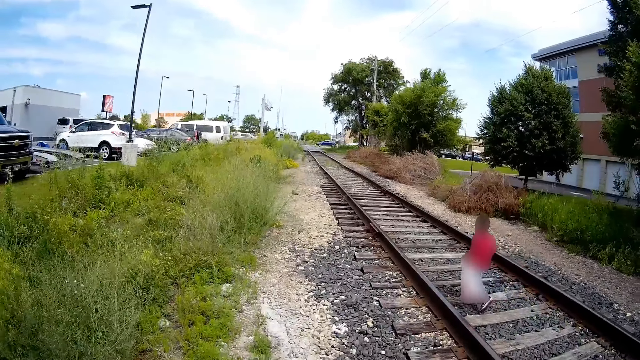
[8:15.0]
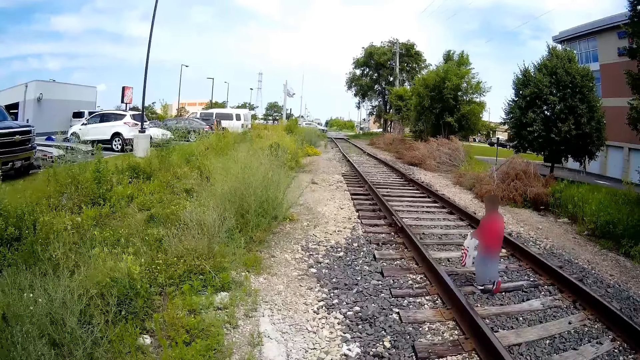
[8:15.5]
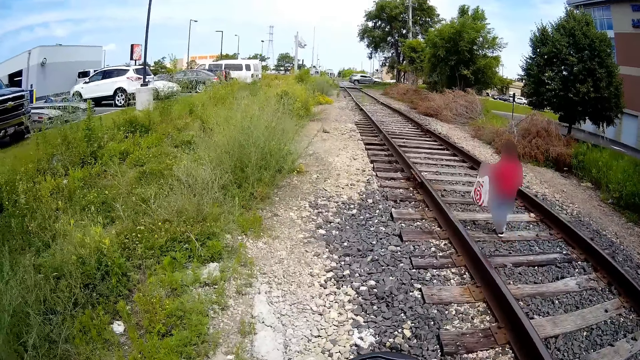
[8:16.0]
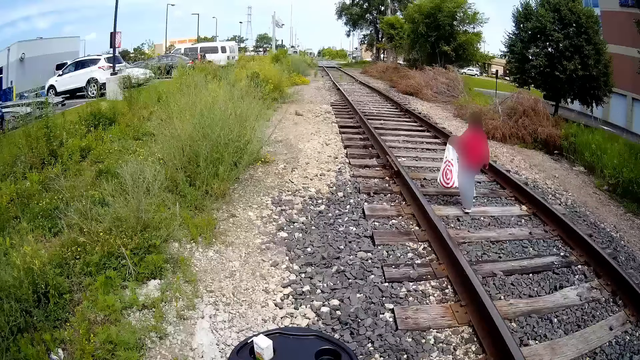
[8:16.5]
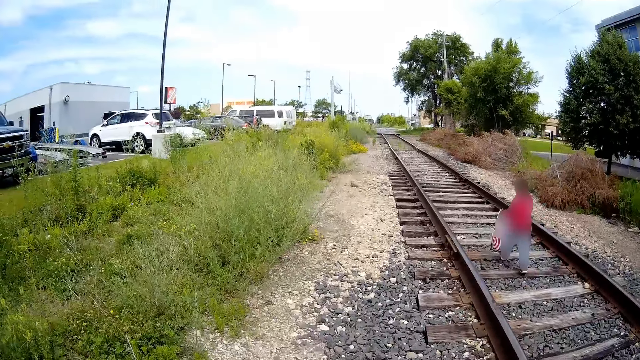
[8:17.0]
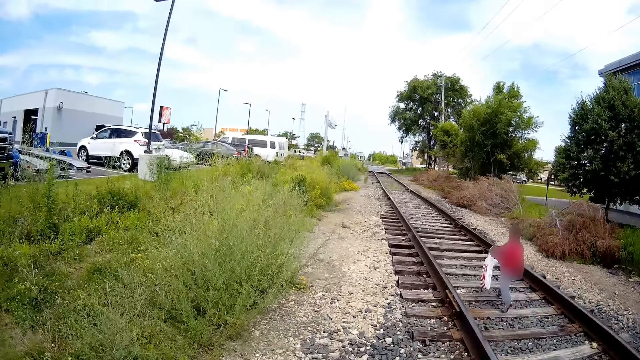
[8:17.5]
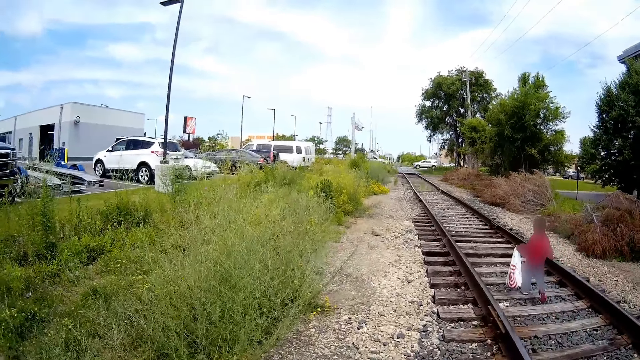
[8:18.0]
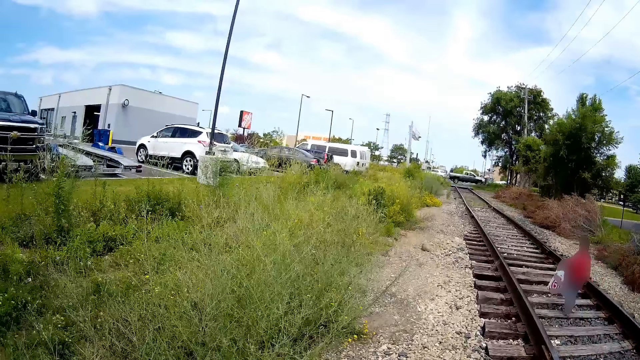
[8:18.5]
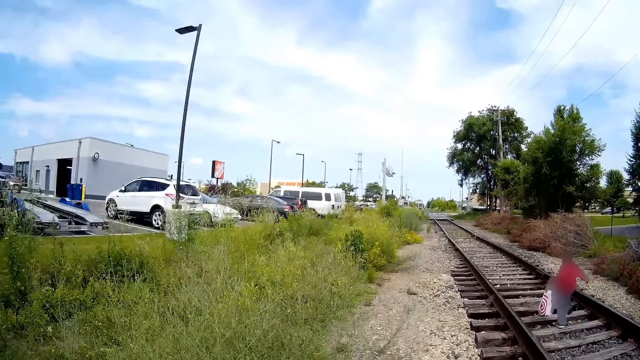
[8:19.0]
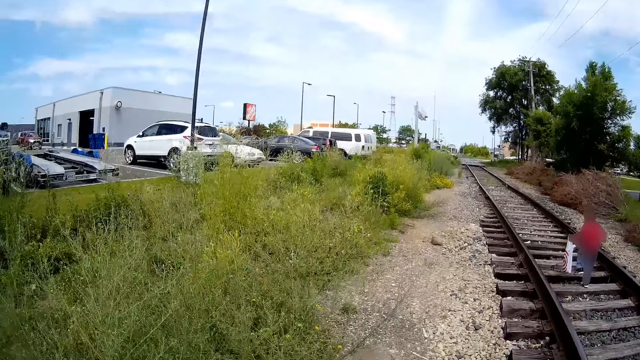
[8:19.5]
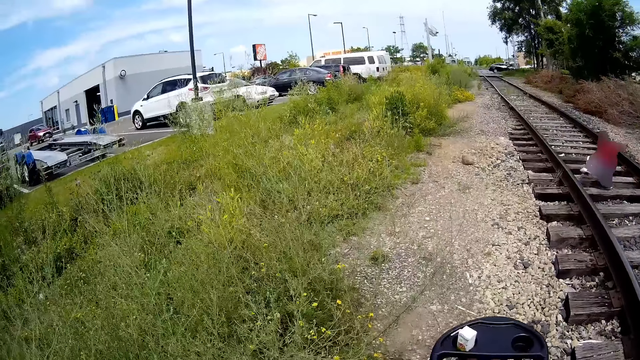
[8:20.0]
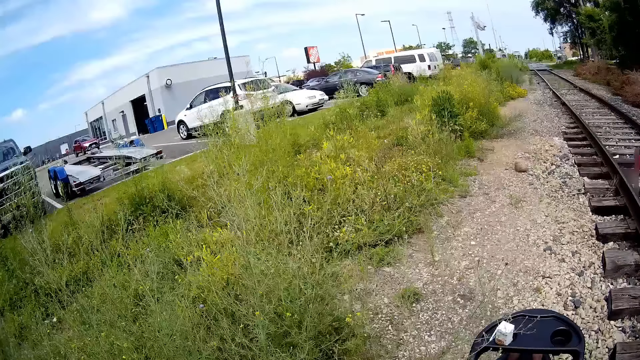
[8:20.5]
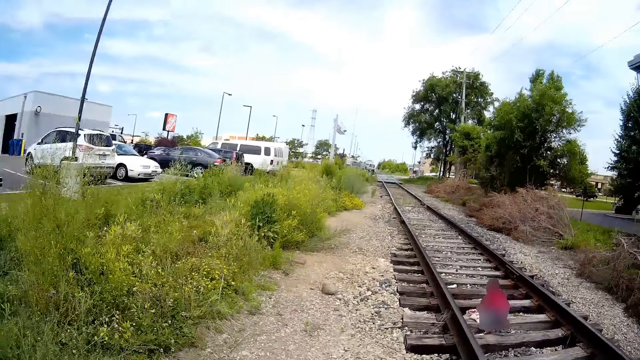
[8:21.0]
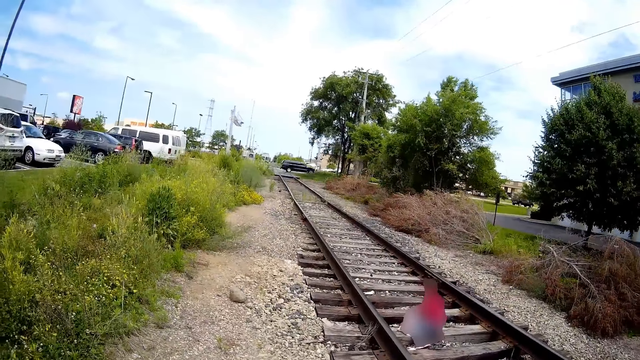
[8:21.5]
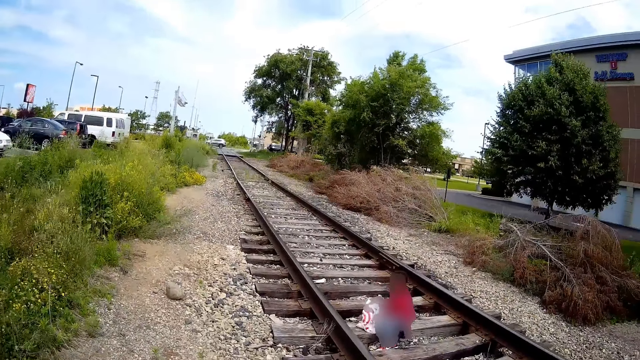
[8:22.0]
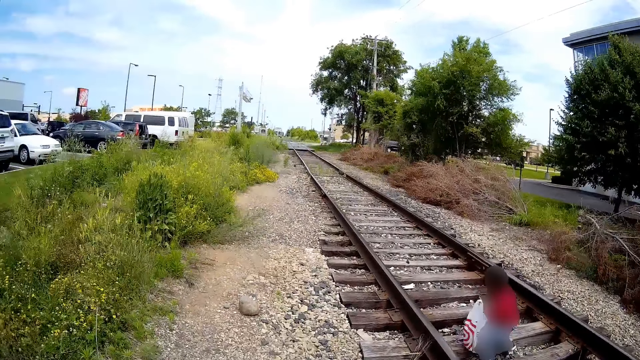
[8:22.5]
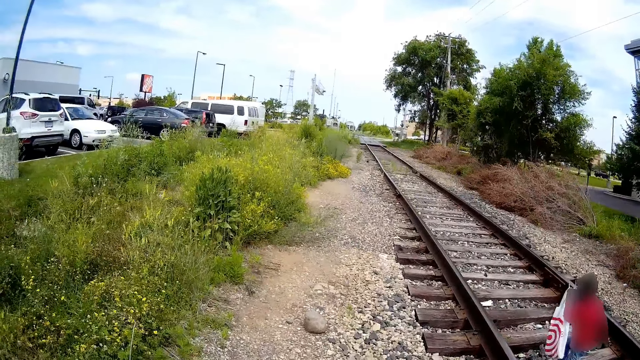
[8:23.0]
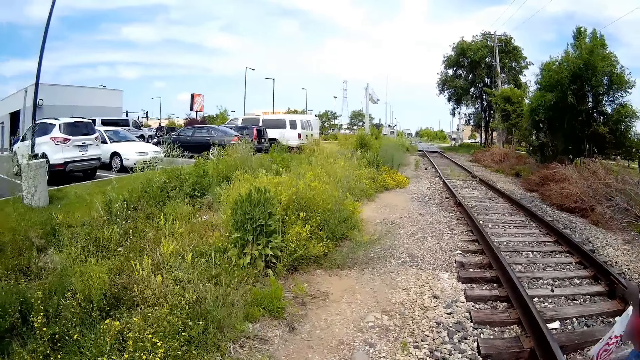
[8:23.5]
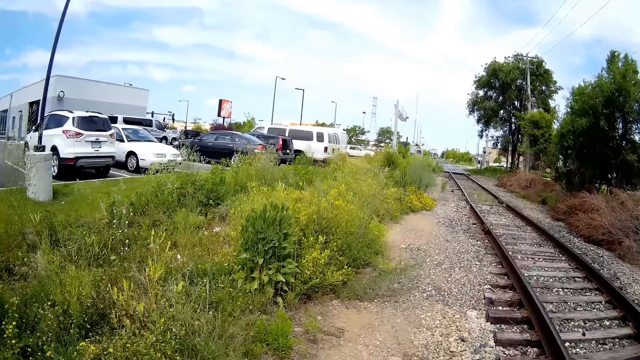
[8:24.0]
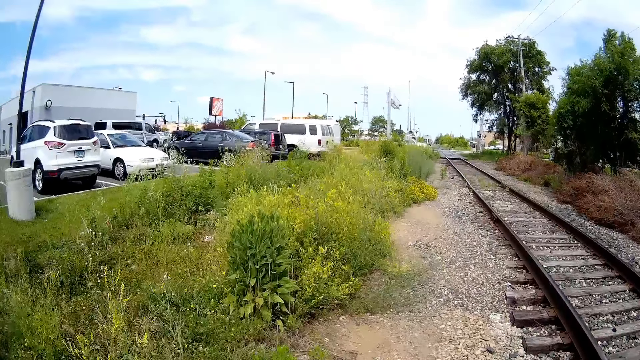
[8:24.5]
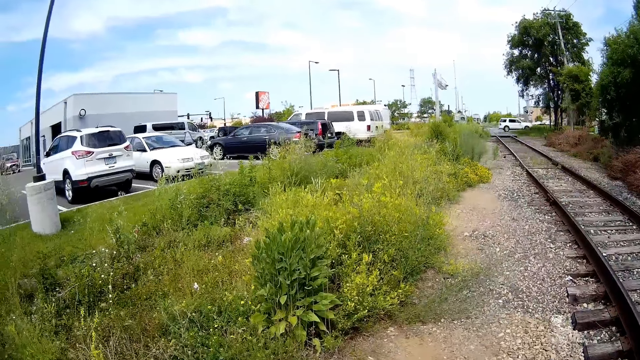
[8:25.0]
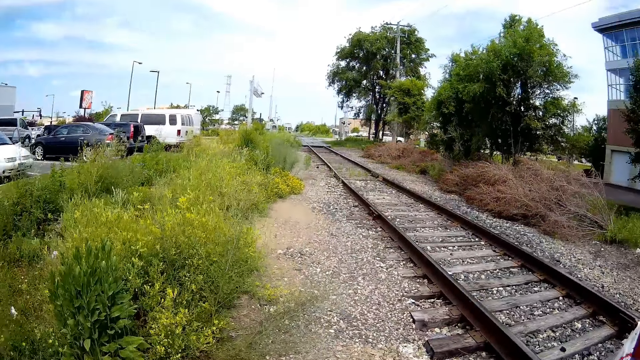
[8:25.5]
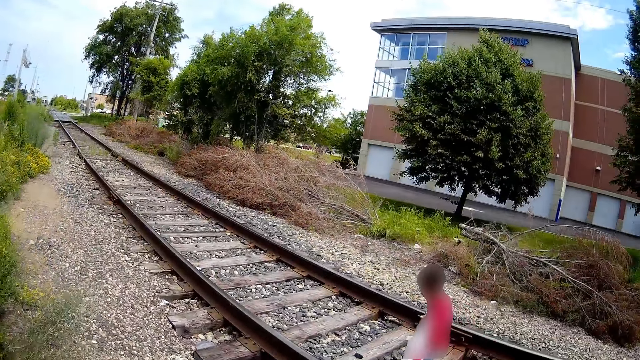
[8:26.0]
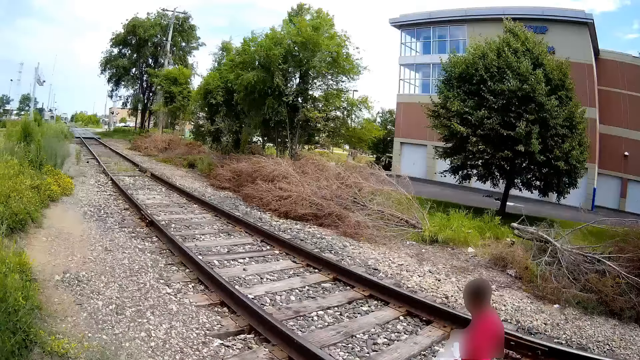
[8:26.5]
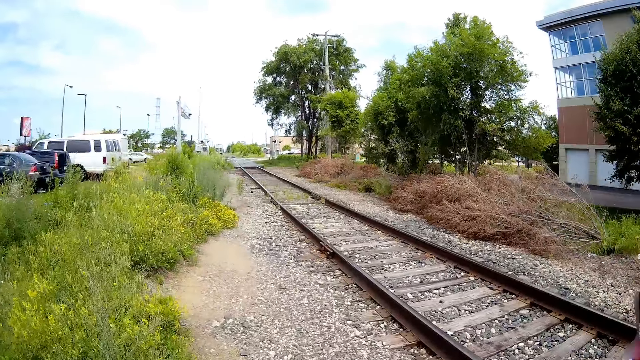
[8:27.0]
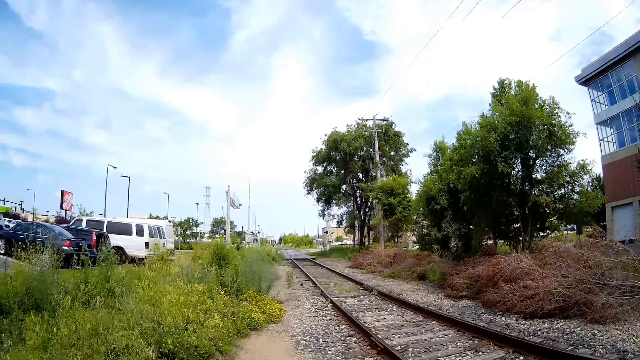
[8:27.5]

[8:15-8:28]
The boy picks up a stone from the ground with his right hand.

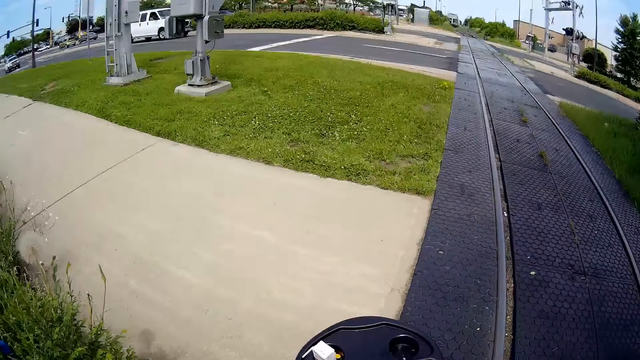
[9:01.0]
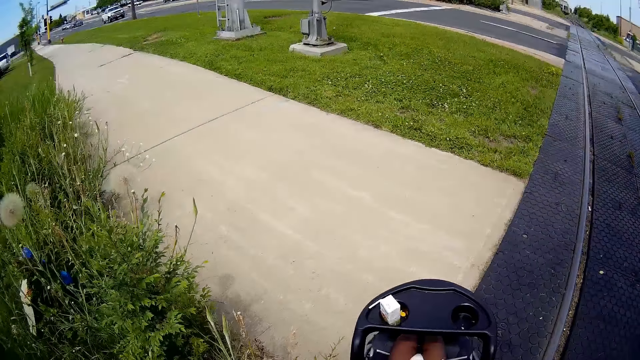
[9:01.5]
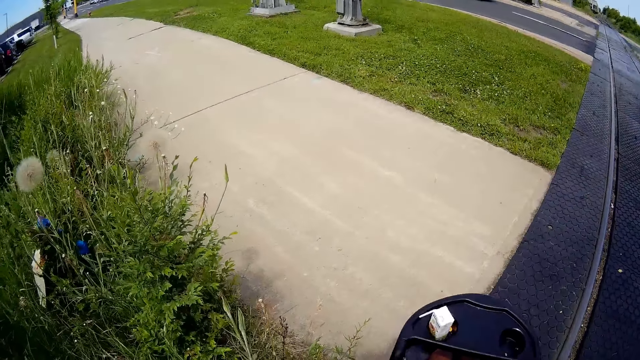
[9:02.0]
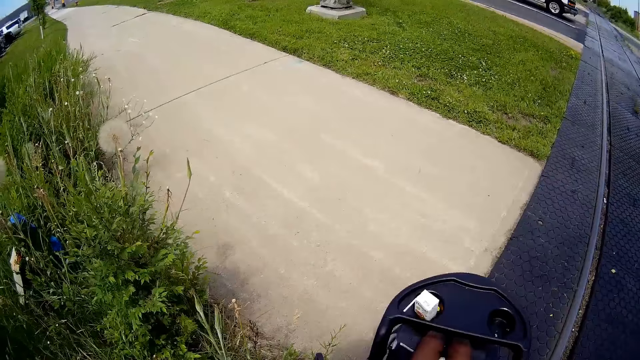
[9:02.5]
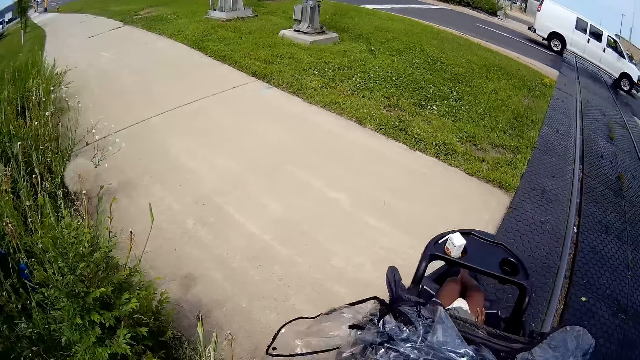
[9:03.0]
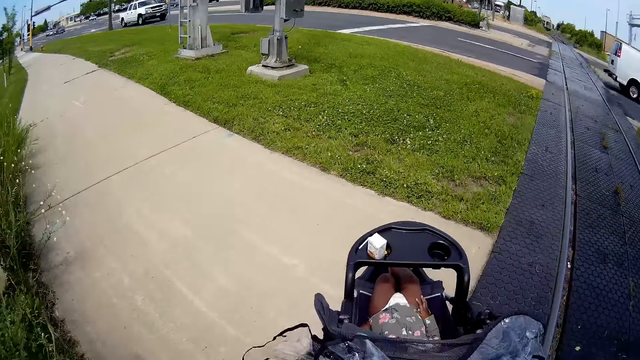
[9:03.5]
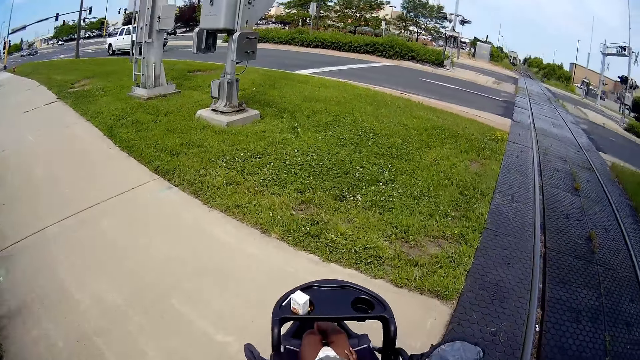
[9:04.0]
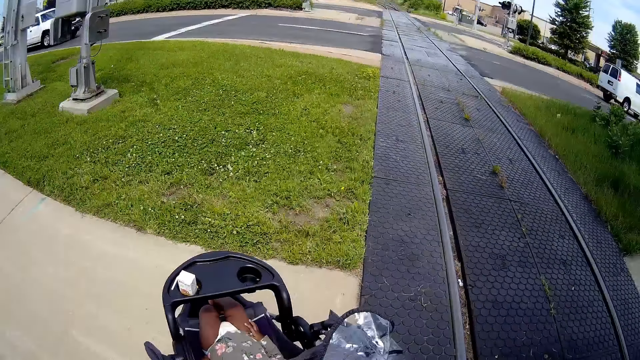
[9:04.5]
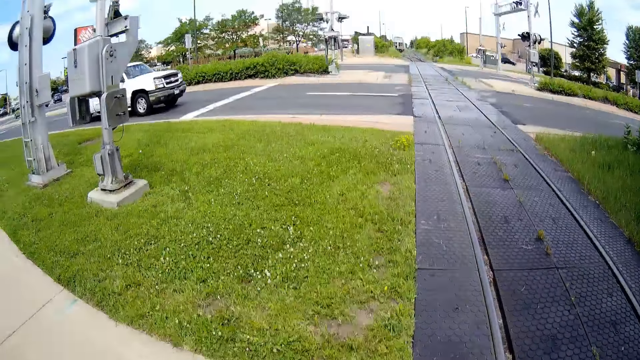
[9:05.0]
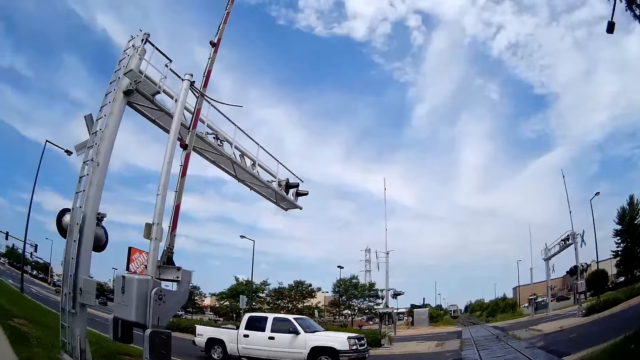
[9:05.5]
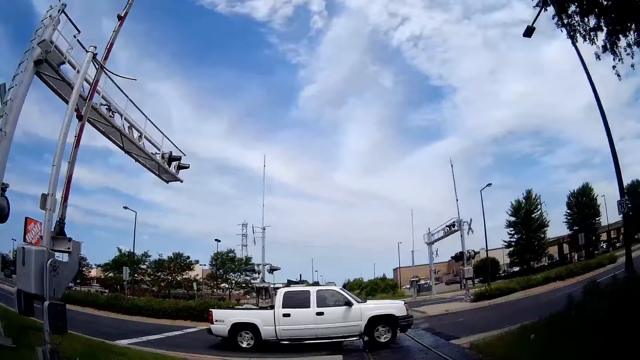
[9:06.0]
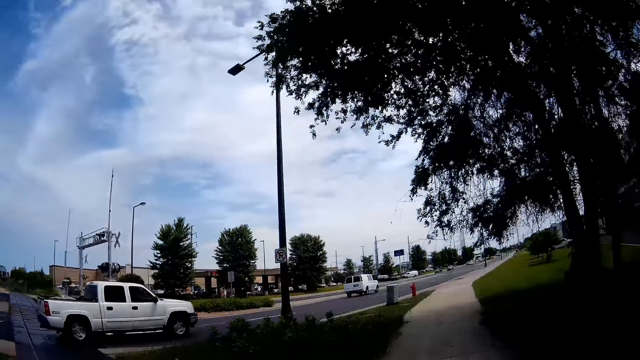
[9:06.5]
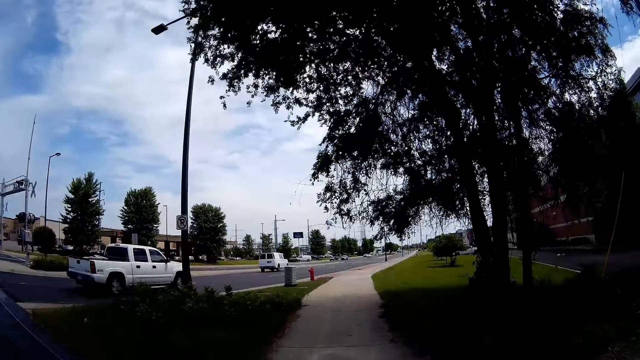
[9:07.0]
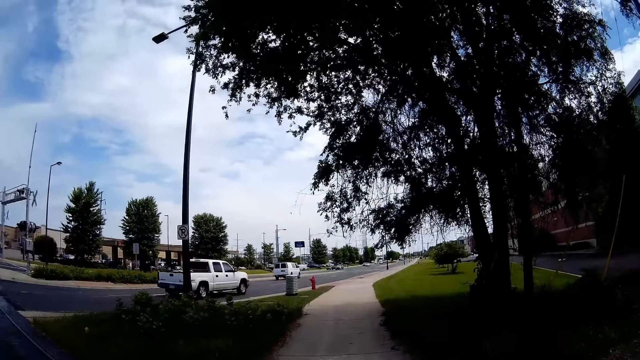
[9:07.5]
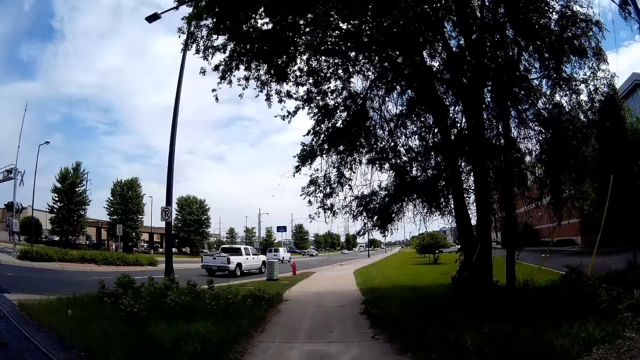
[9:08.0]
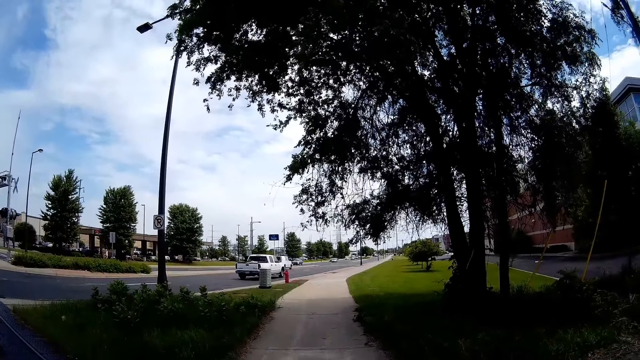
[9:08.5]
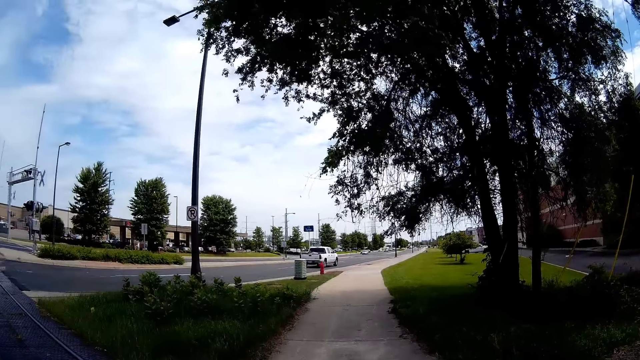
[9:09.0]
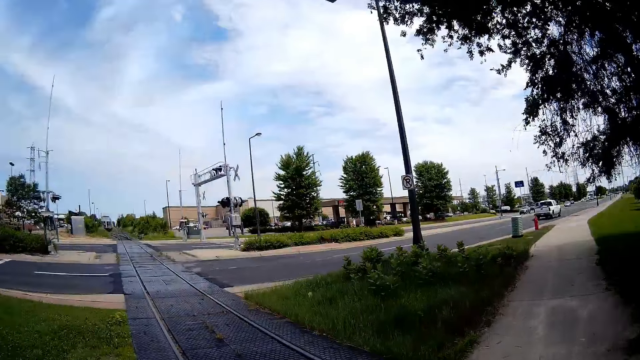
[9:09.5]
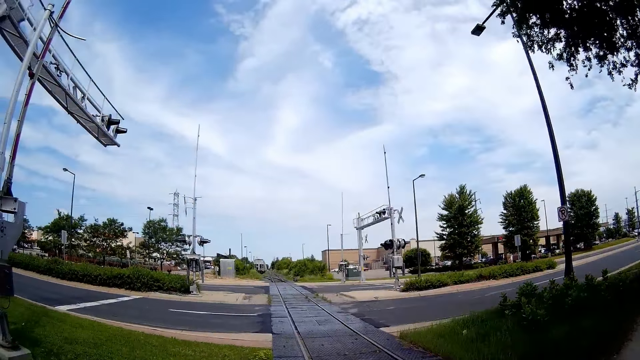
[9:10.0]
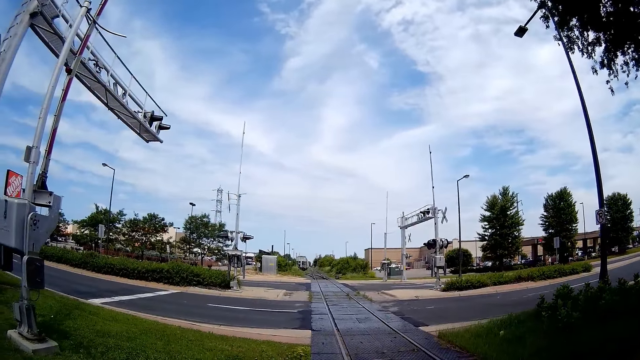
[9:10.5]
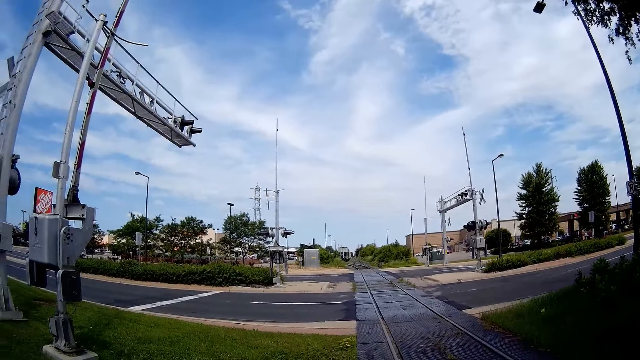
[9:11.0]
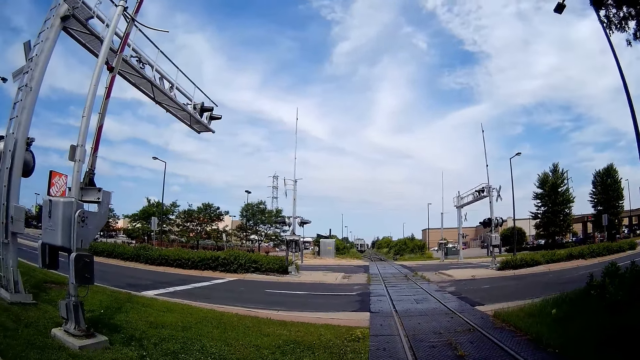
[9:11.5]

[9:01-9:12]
A white van drives past the camera wearer. A white pickup drives past the camera wearer. The camera wearer rides an infant on a stroller along the sidewalk.
